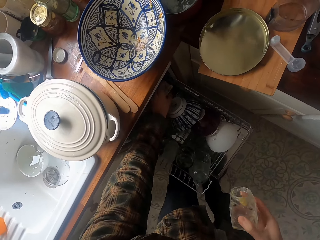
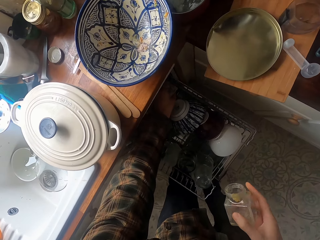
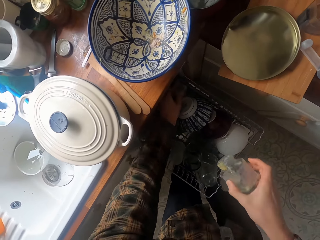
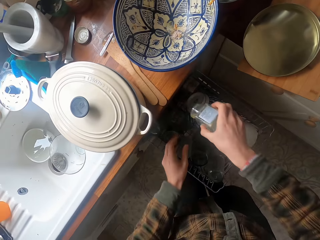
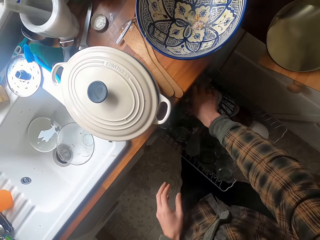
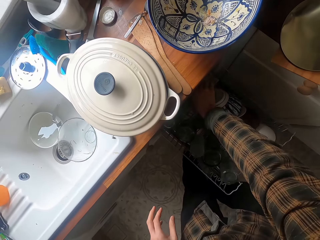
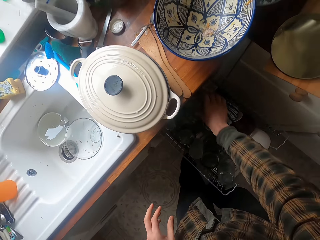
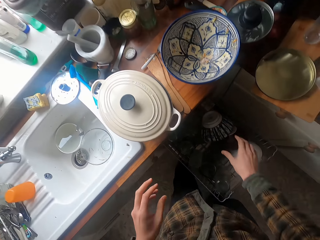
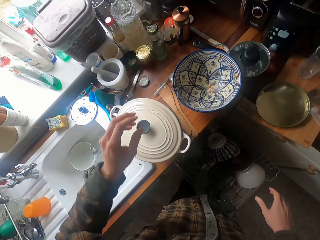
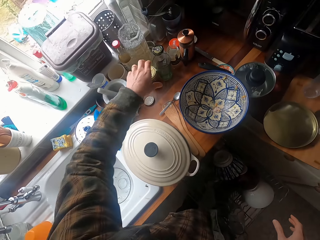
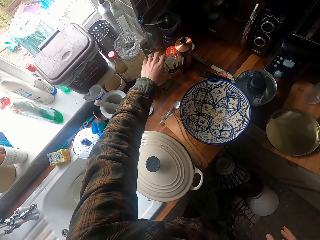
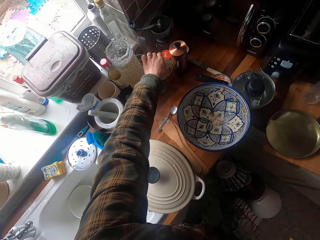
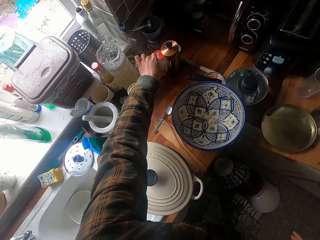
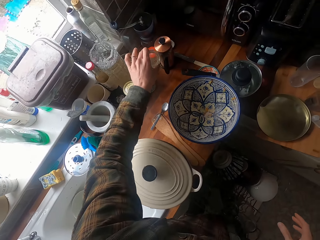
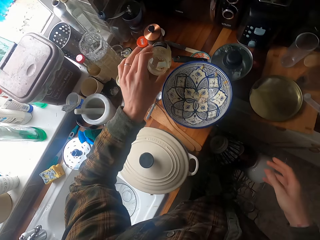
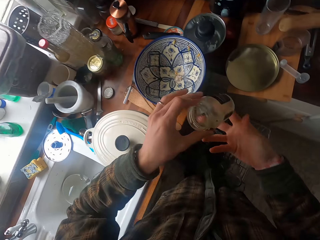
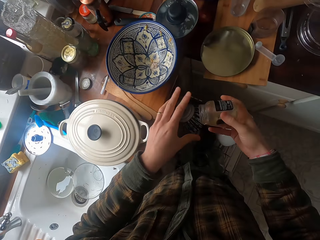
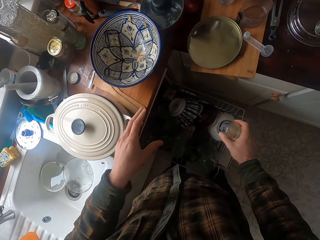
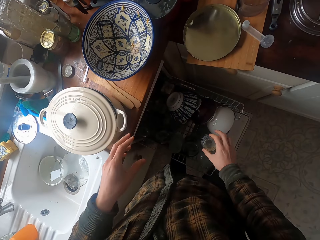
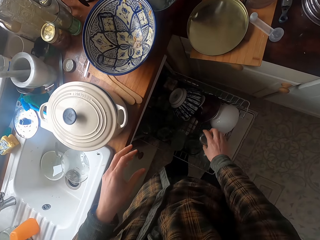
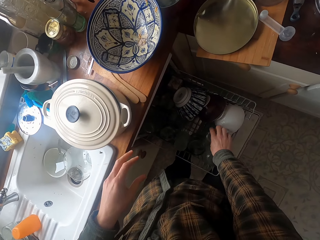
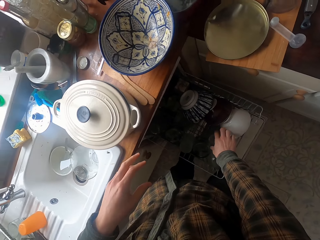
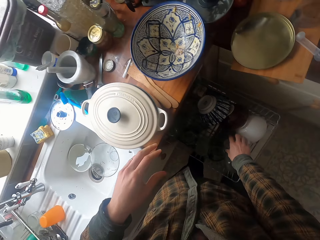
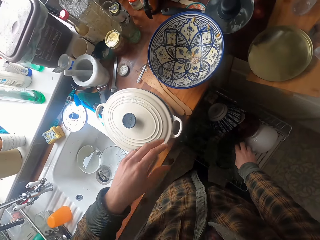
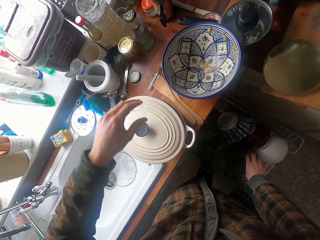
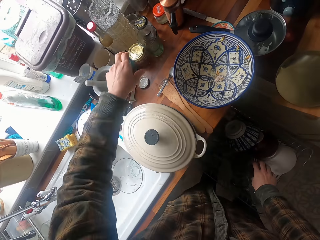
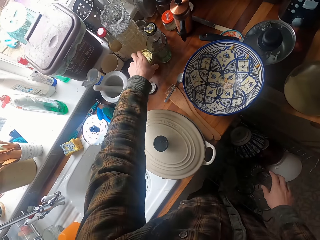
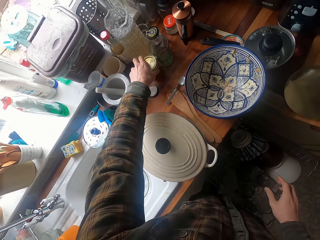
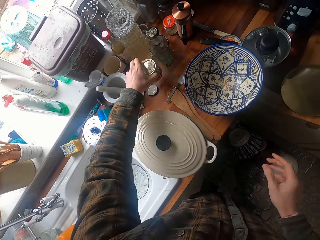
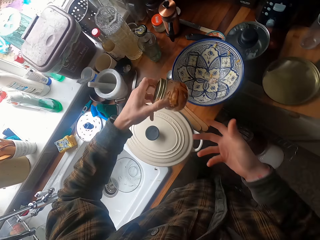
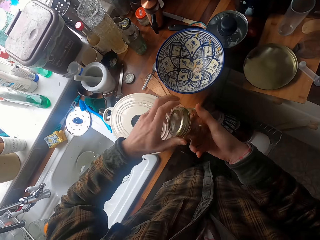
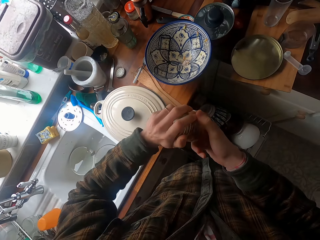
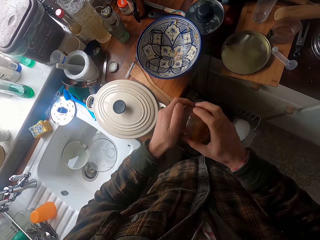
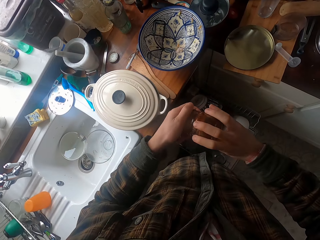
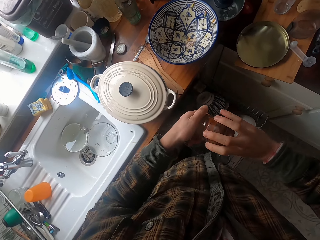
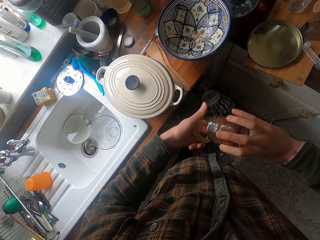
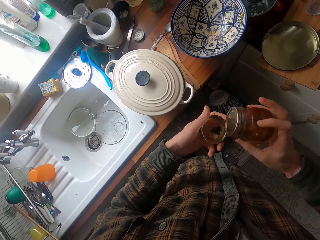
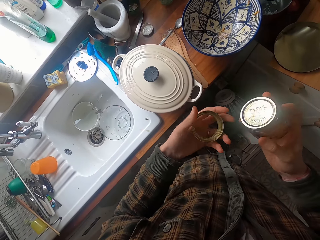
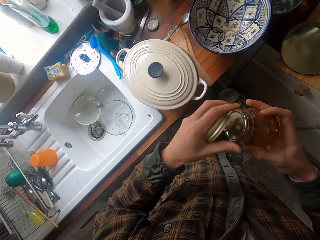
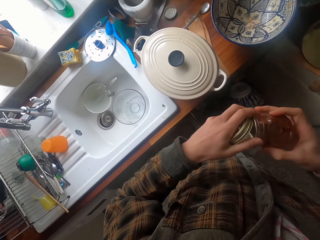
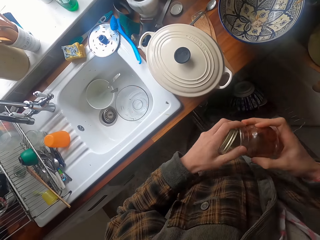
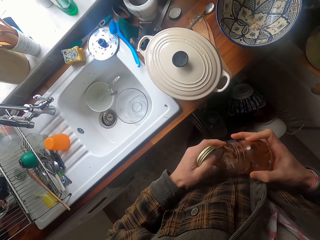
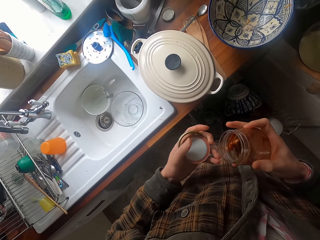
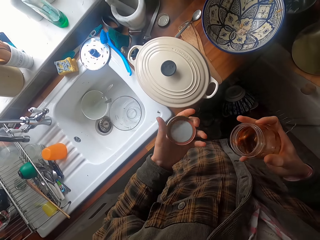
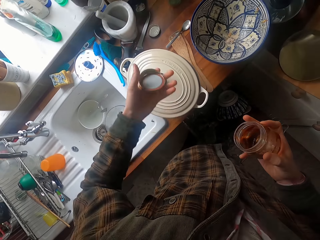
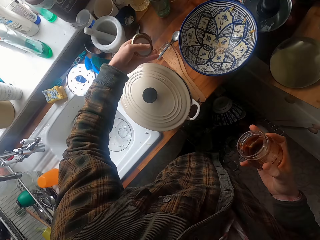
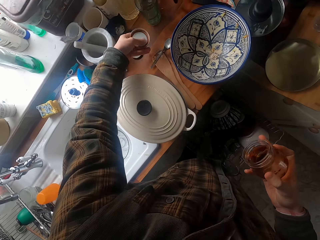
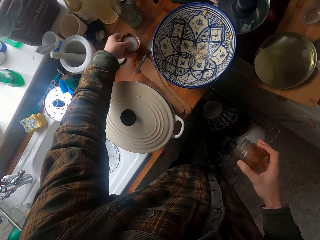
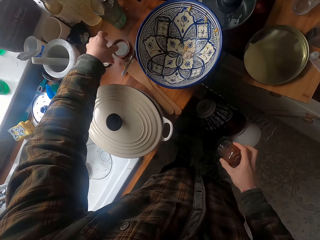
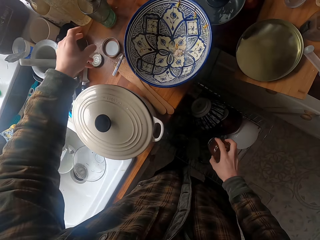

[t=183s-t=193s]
The camera wearer puts the containers in the dishwasher. They pick up a container from the counter and put the container in the dishwasher. They pick up a container from the counter.

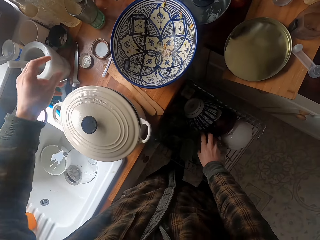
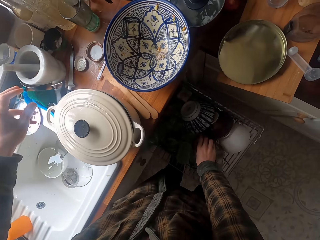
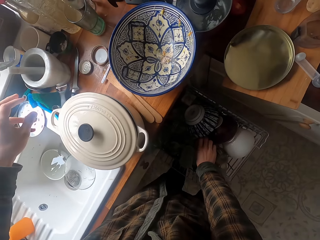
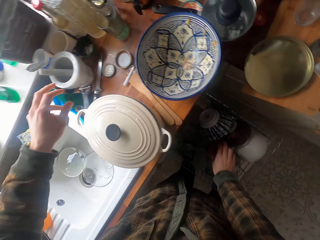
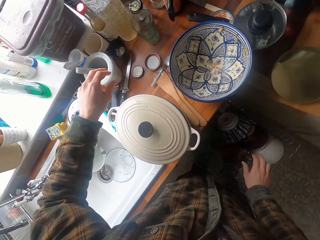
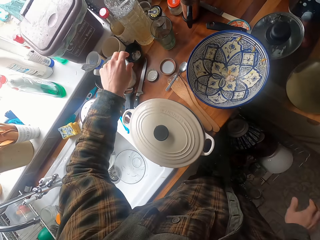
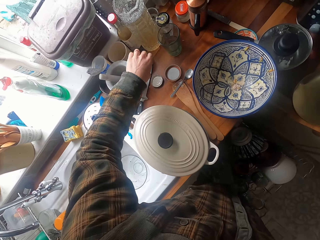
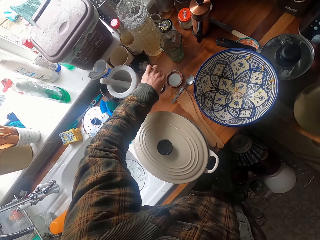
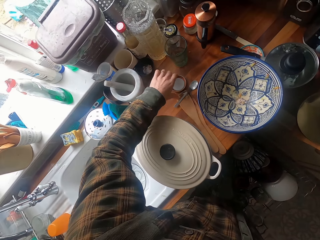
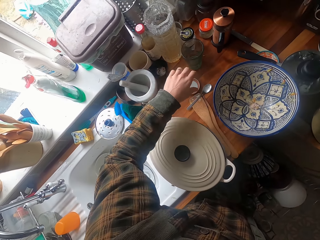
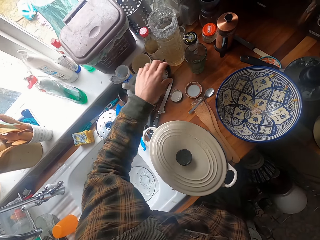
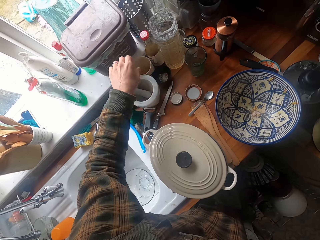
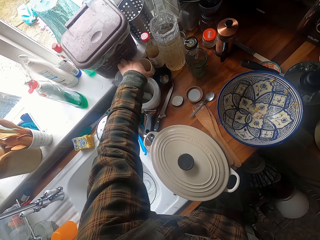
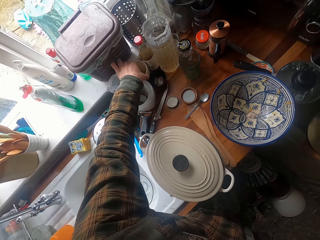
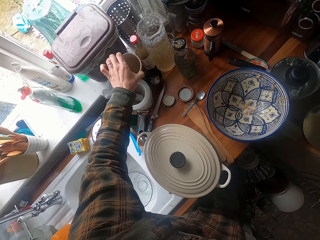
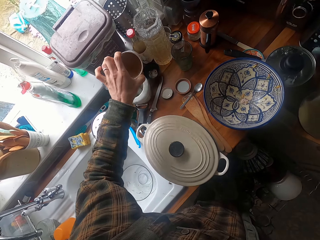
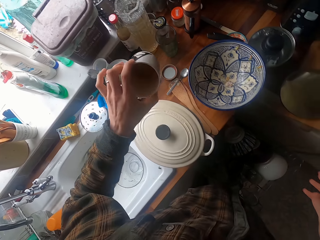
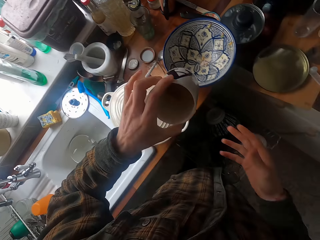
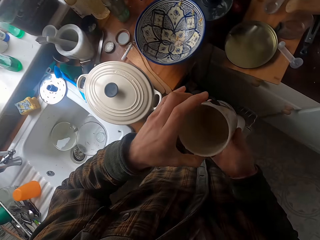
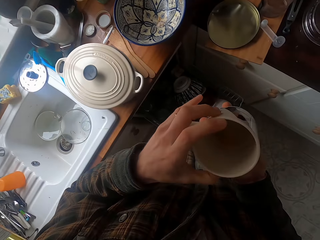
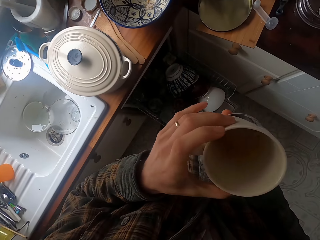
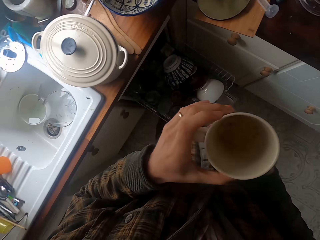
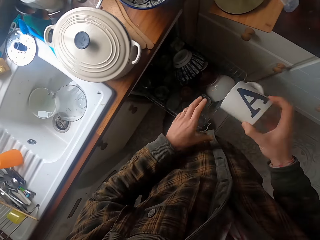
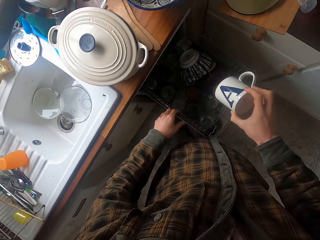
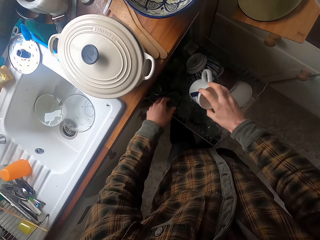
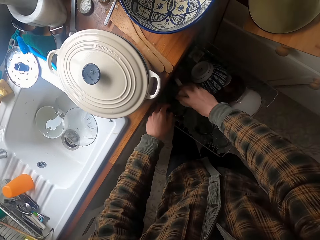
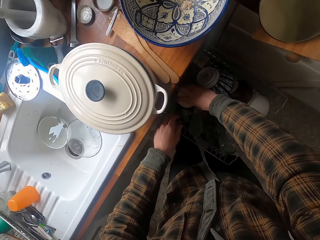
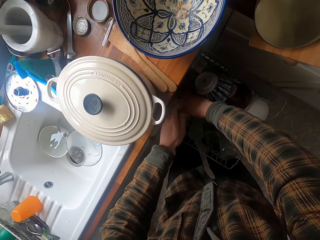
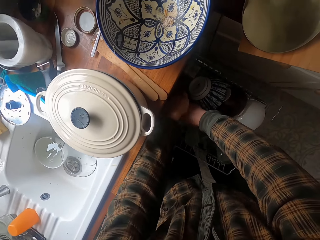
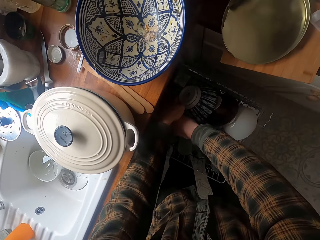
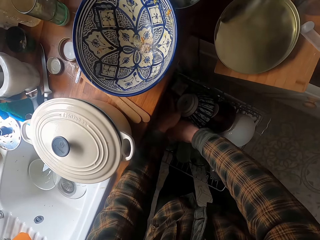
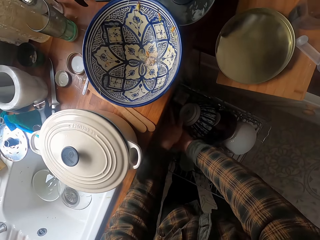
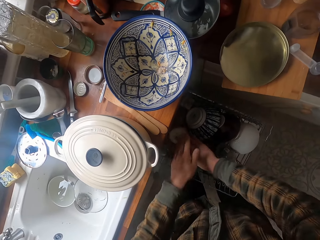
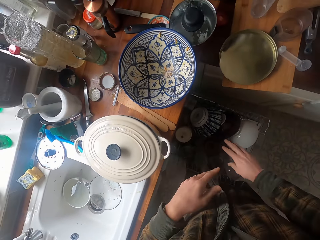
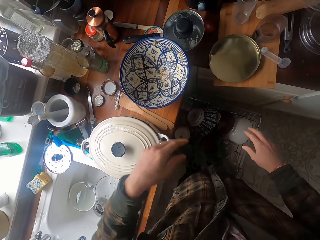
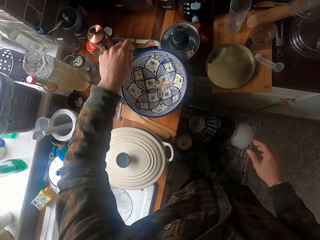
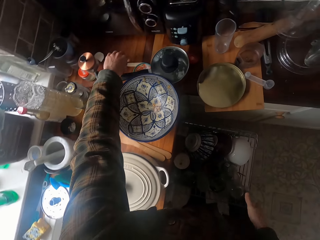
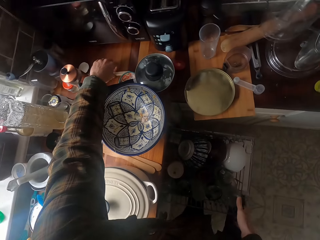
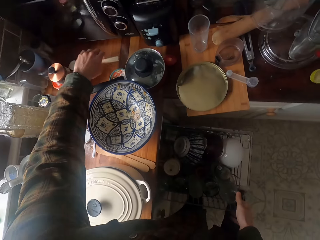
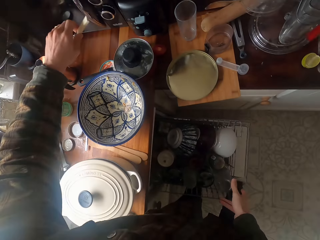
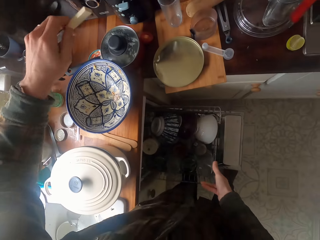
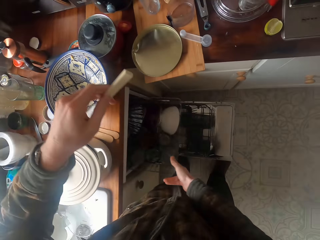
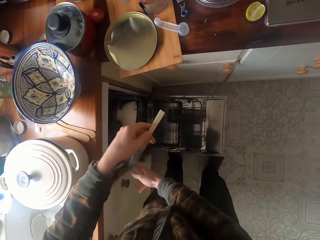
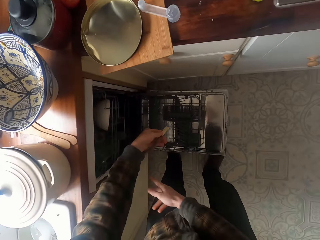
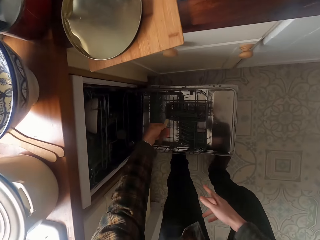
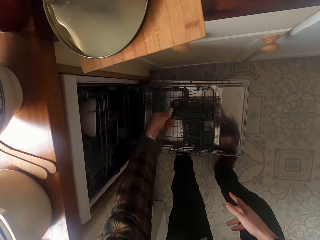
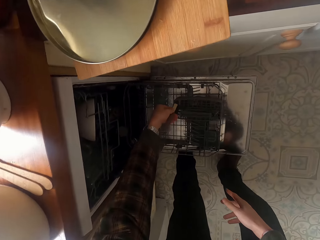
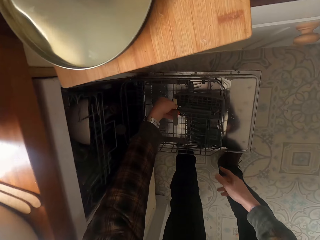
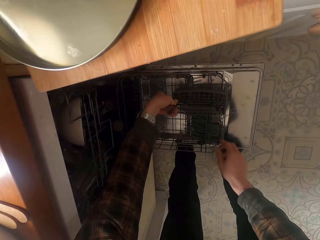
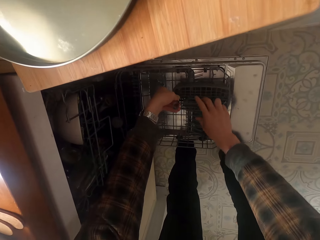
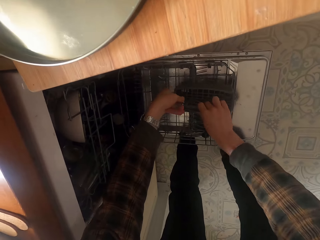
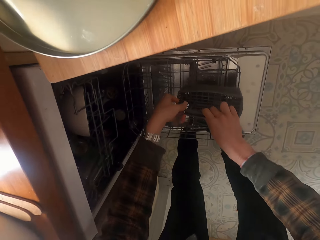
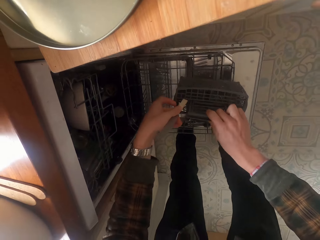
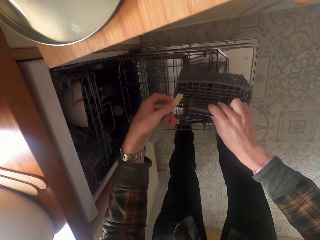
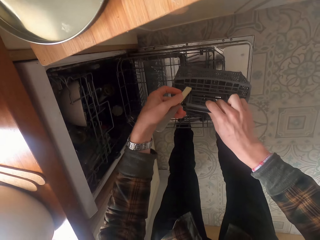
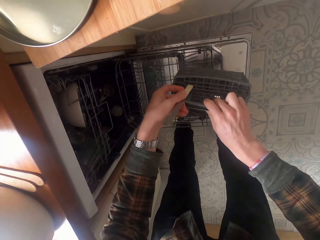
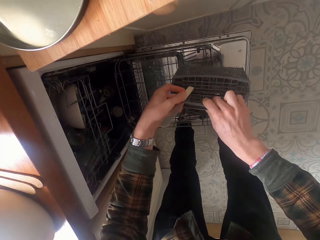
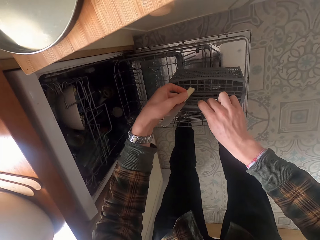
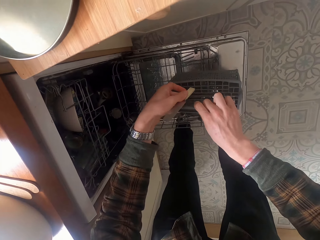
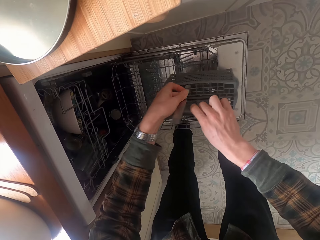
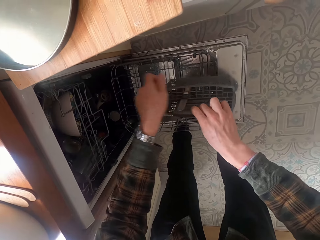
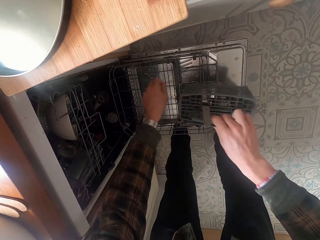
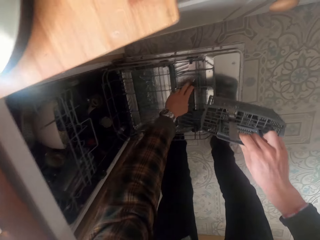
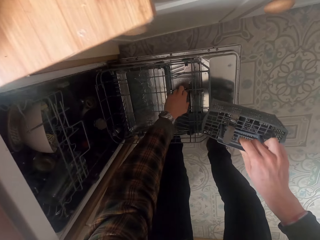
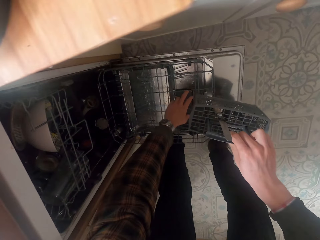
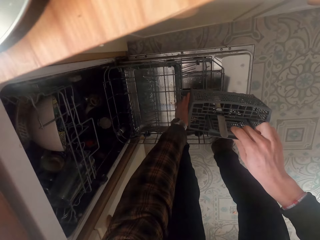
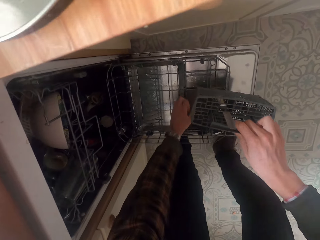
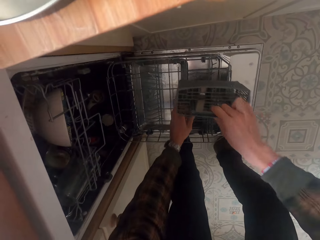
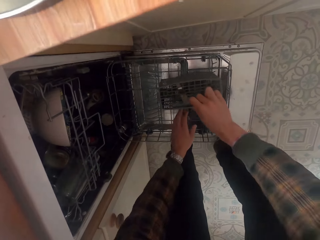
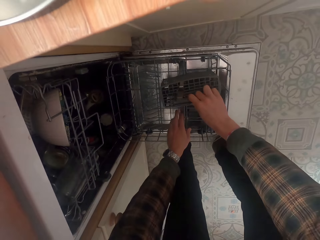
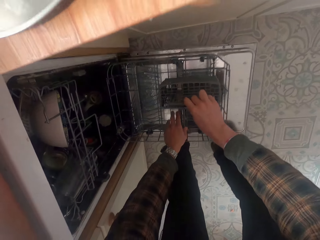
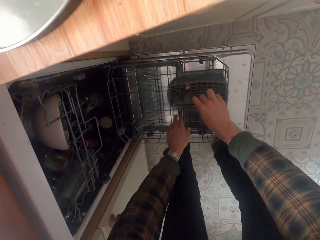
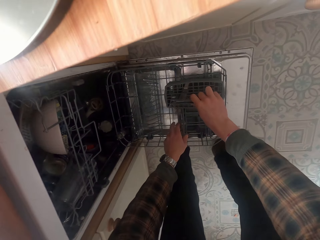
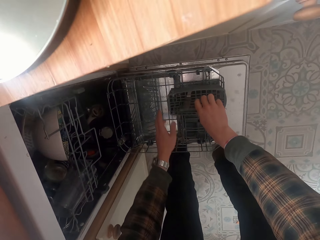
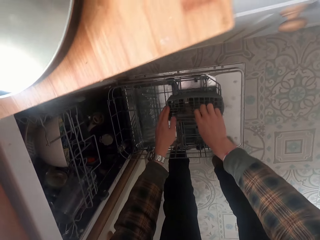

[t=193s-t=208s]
The camera wearer puts the container in the dishwasher. They pick up a mug from the counter and put the mug in the dishwasher. They pick up an object from the counter and put the object in the dishwasher.
